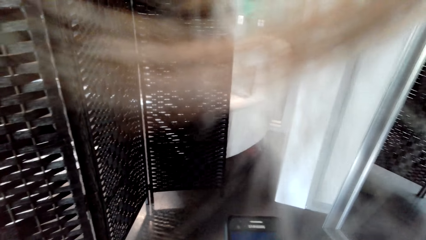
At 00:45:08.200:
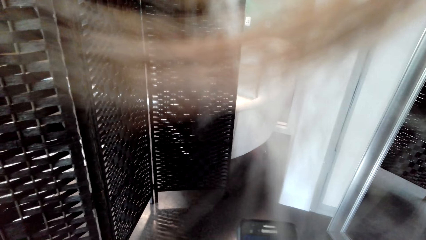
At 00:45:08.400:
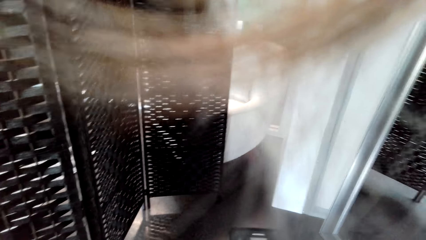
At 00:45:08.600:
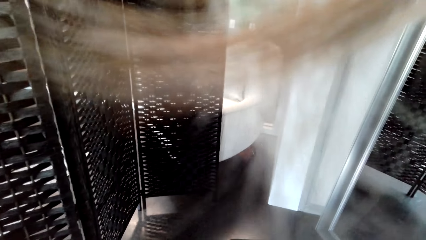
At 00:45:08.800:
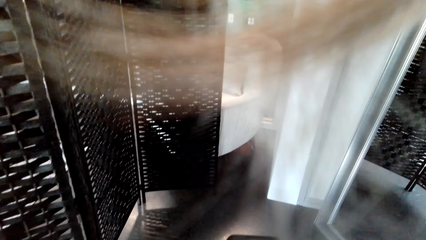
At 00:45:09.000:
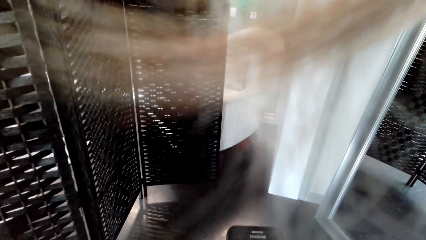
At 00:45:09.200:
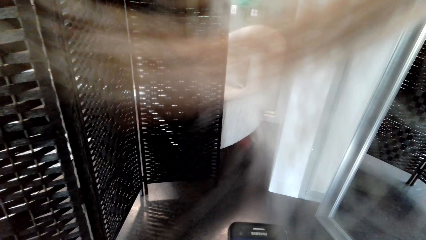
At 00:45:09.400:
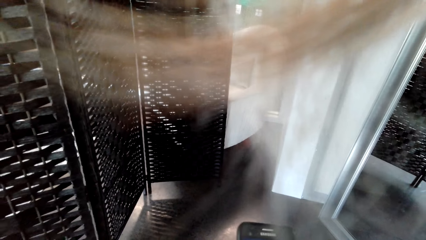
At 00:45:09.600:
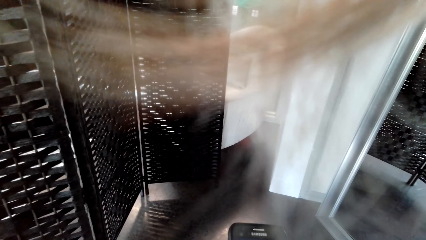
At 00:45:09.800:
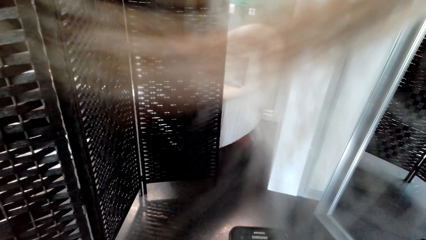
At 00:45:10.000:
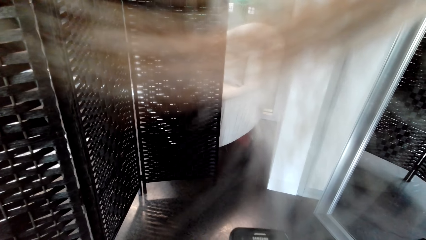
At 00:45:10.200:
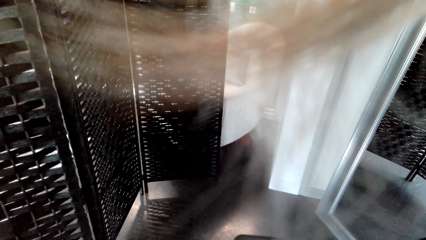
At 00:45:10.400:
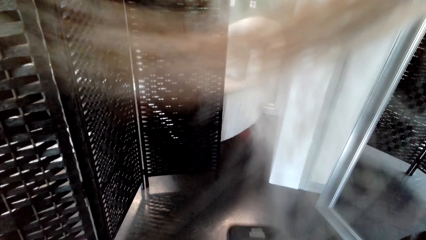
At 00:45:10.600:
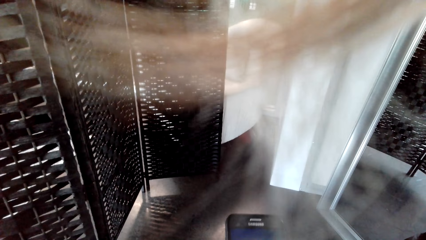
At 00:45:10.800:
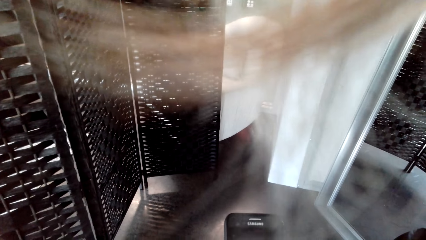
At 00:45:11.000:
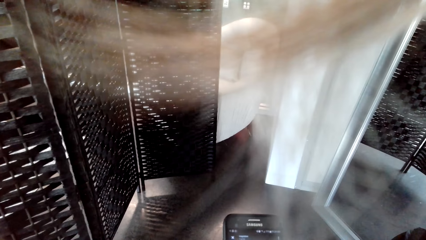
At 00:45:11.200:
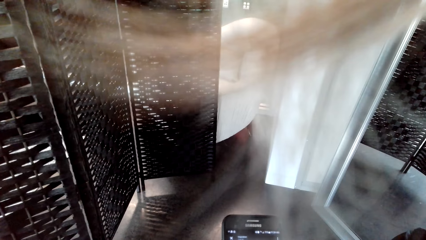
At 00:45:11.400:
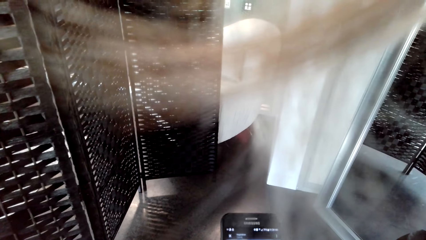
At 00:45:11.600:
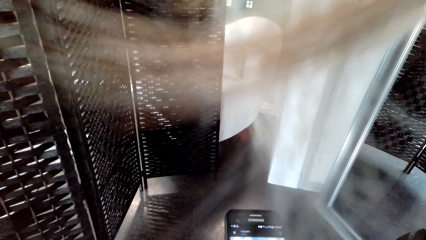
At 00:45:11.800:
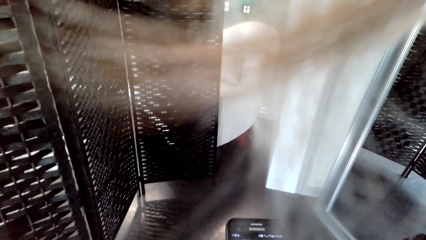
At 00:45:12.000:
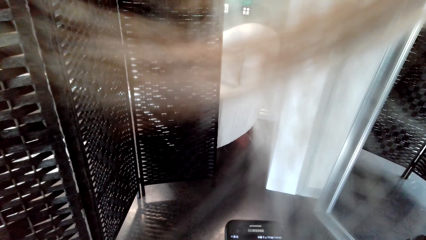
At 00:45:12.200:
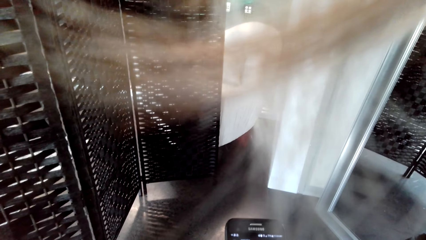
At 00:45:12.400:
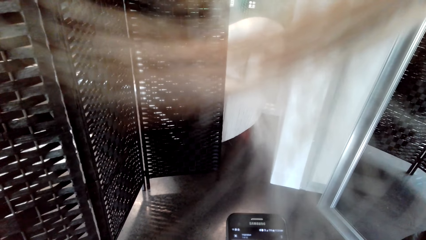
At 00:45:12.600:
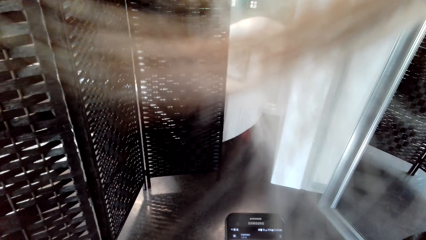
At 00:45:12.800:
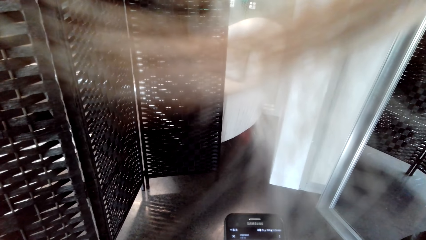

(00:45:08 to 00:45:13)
The camera wearer uses the phone.

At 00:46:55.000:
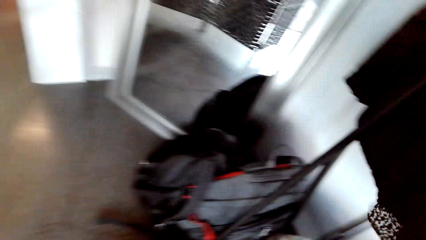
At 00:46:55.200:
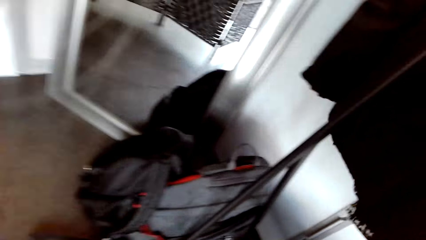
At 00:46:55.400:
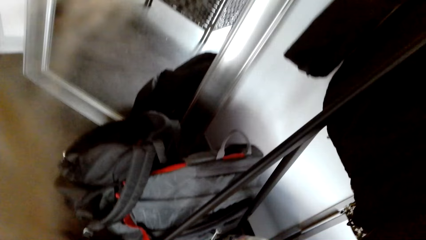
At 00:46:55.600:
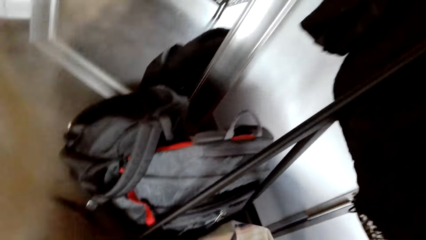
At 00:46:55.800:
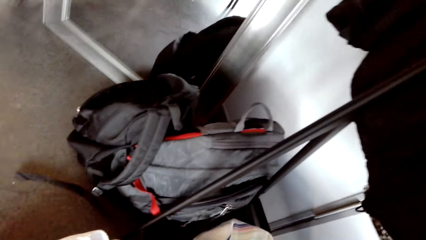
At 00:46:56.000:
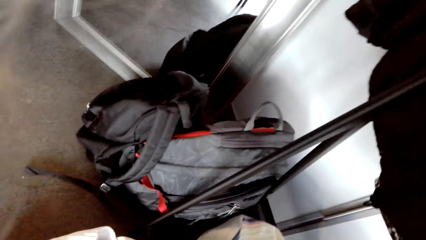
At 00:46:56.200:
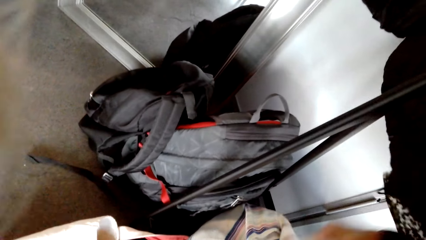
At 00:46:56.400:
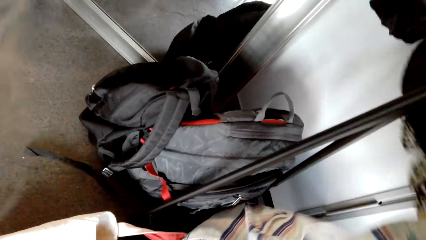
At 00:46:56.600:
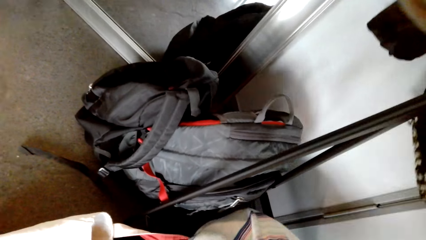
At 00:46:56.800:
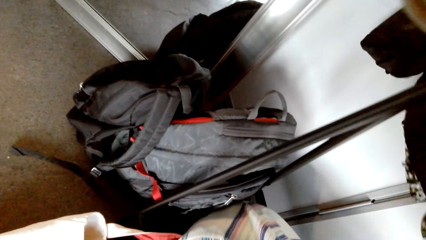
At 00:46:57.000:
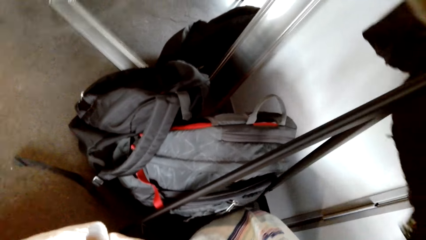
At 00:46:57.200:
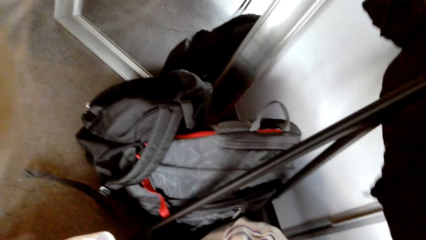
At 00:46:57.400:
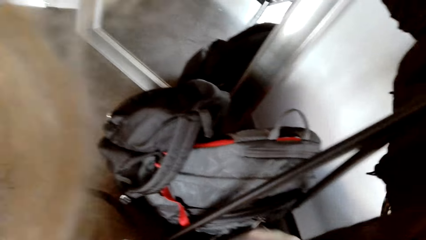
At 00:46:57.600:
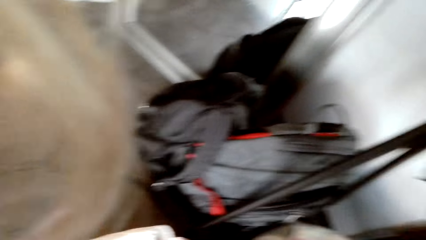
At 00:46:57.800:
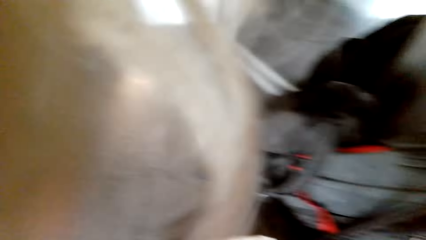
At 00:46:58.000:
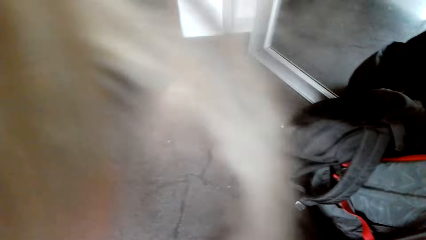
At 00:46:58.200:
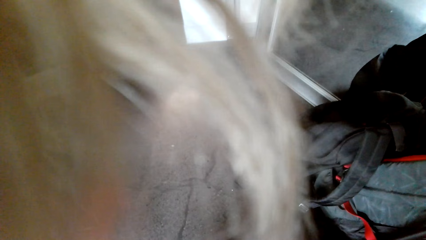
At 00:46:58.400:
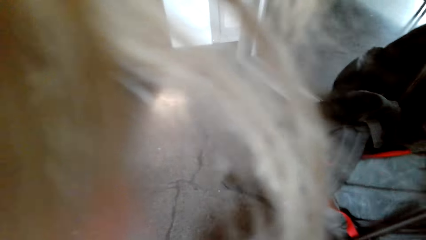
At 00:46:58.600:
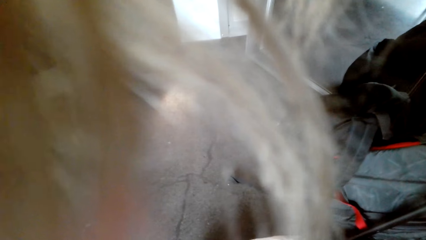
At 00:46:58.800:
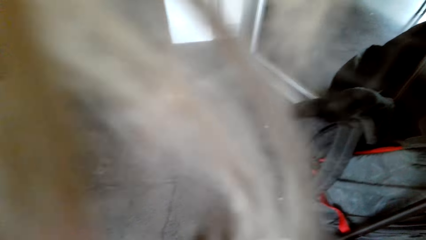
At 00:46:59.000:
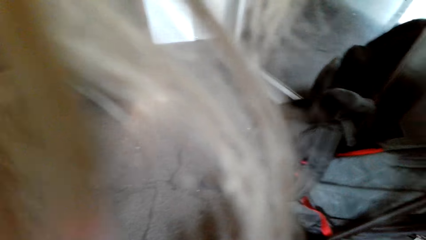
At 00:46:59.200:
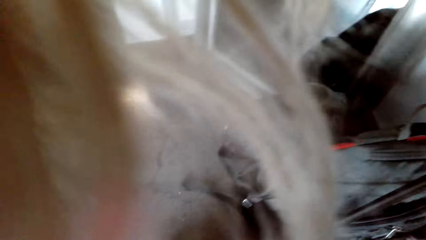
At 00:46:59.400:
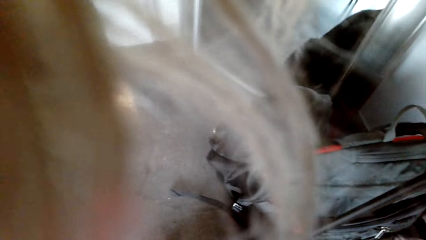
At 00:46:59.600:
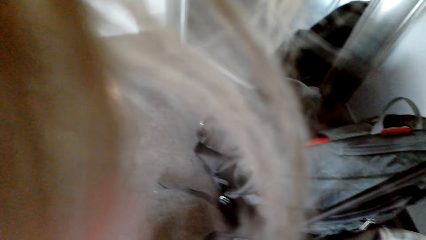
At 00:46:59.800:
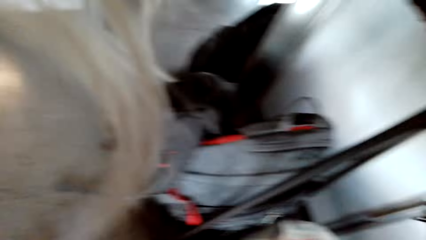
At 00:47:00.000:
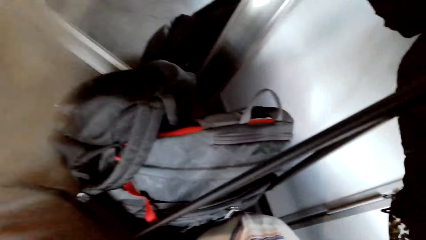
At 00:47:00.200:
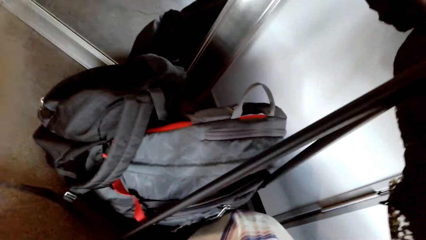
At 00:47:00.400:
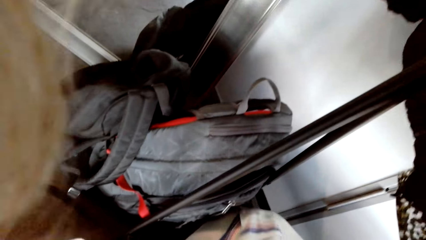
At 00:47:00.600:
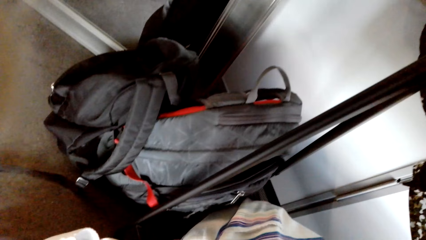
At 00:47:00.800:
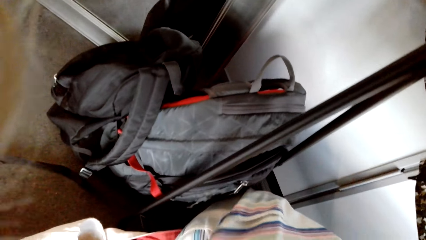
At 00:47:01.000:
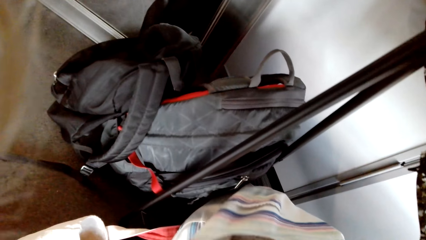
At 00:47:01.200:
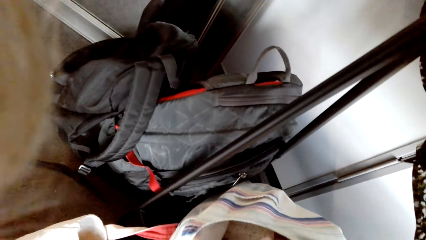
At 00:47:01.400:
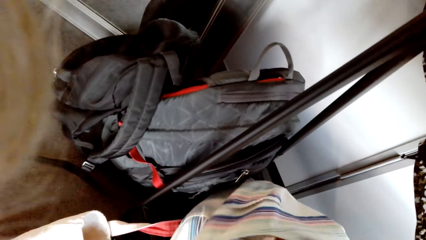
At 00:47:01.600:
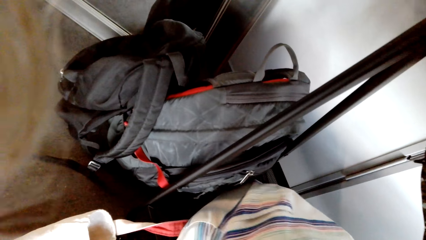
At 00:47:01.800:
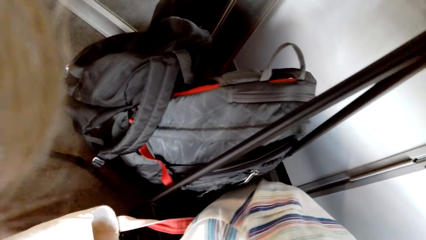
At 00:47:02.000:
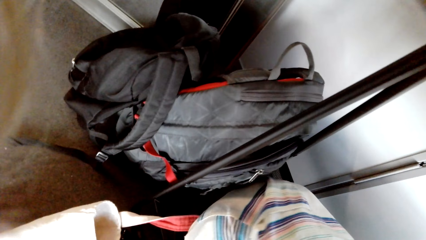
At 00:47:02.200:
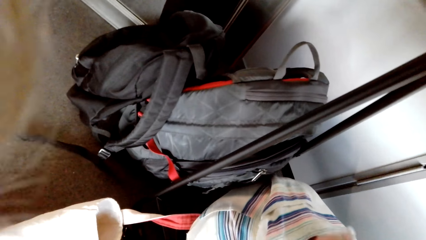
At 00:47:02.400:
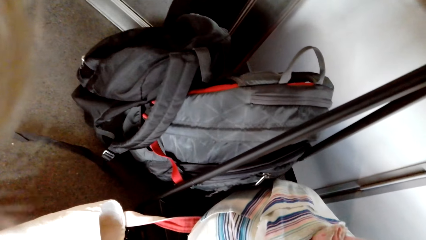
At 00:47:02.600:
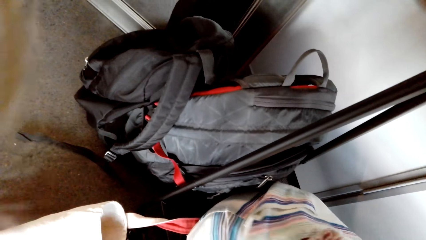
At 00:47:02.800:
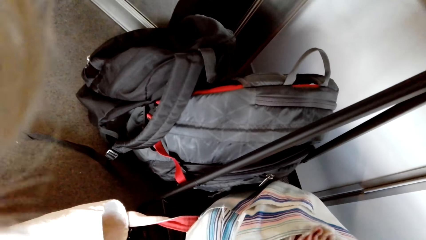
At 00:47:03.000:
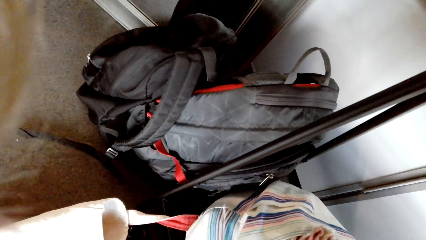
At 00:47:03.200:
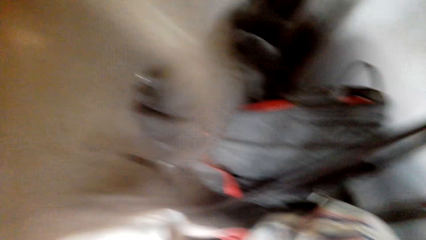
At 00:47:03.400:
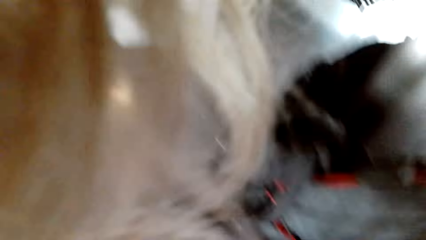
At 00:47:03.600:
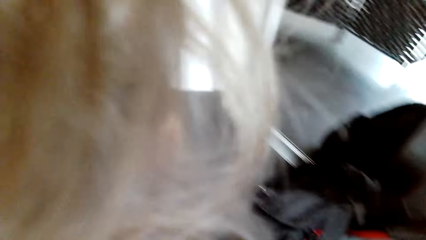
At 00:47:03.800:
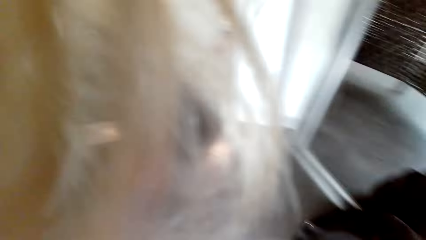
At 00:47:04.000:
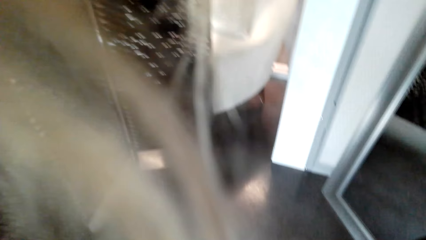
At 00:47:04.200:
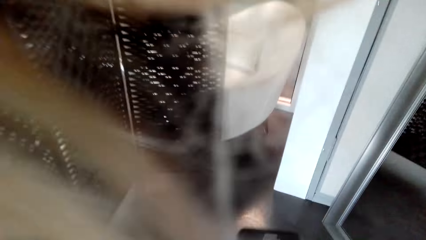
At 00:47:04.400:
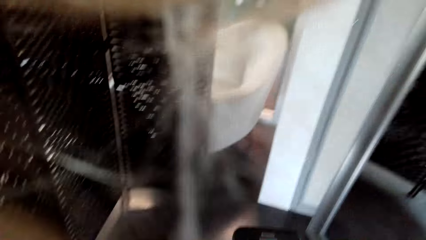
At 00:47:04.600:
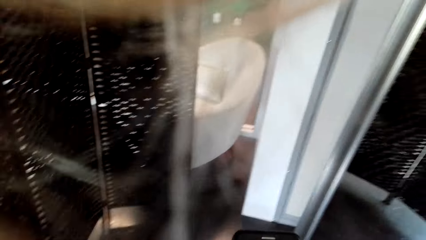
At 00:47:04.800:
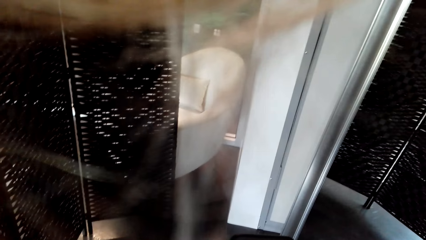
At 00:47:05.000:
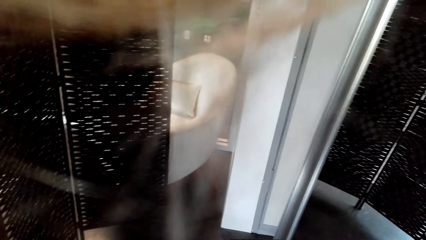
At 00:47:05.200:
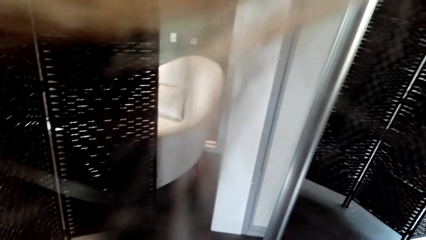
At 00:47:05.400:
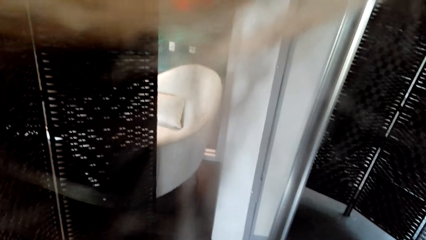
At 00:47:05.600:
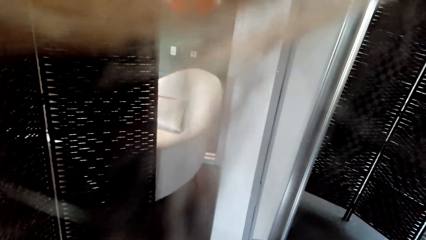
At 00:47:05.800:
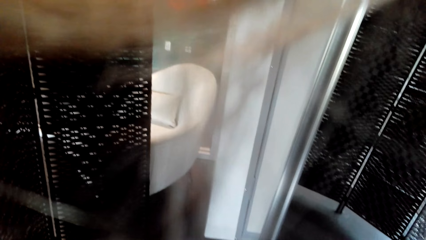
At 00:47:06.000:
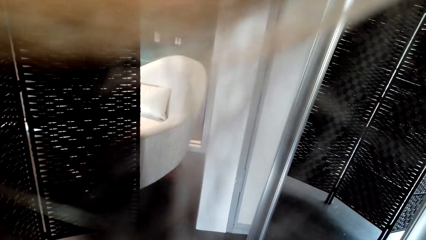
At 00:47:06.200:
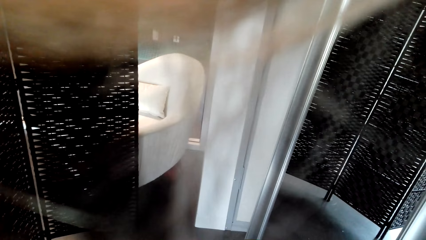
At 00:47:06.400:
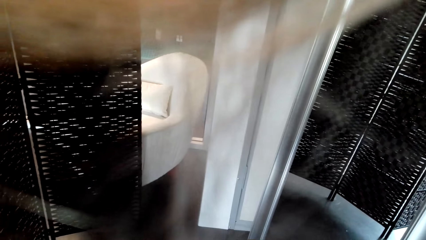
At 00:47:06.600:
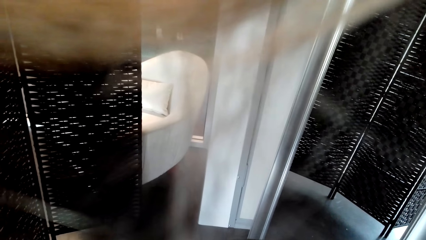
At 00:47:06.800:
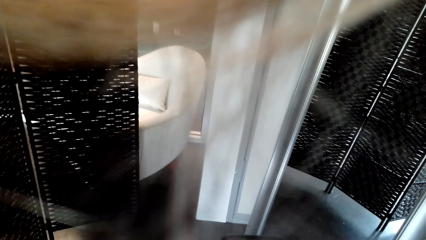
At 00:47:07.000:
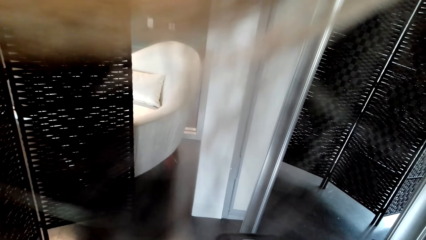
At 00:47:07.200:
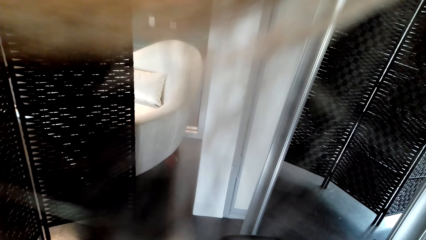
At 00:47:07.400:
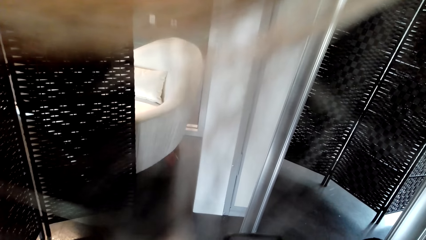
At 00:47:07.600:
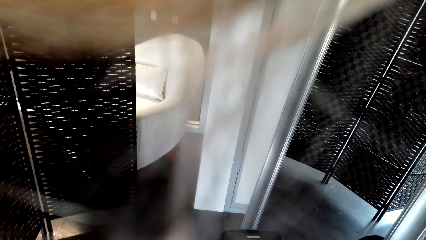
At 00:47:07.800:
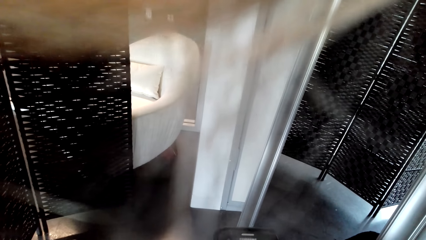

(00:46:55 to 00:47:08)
The camera wearer touches clothes on the stand. They remove something from the bag. They search for something in the bag. They scroll the phone. They scroll the phone again.
